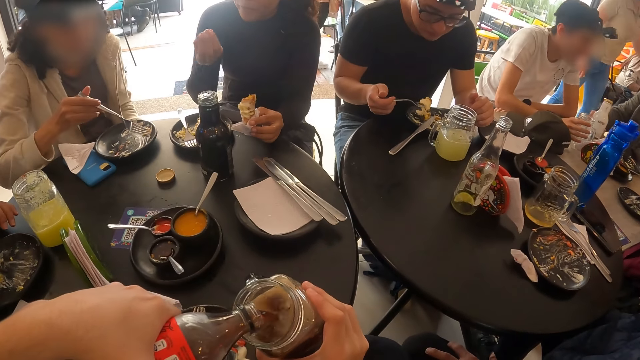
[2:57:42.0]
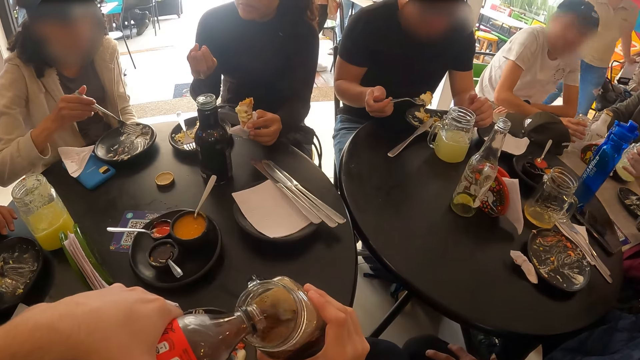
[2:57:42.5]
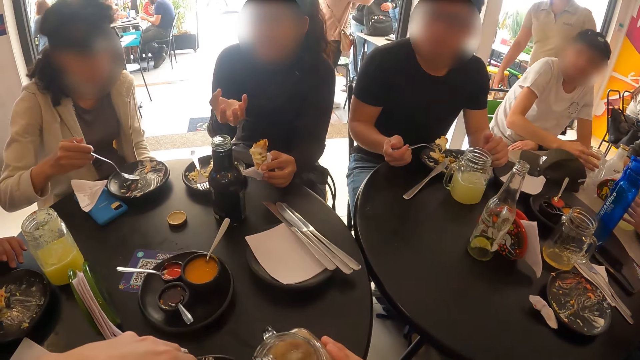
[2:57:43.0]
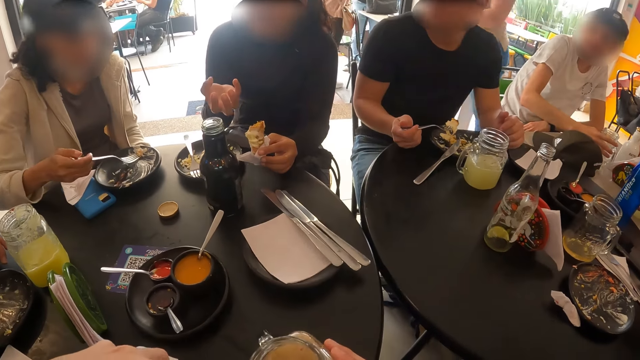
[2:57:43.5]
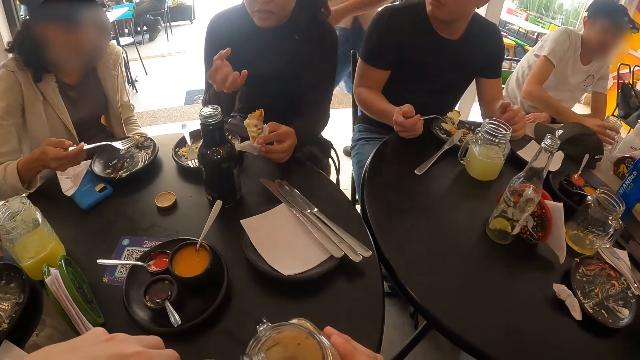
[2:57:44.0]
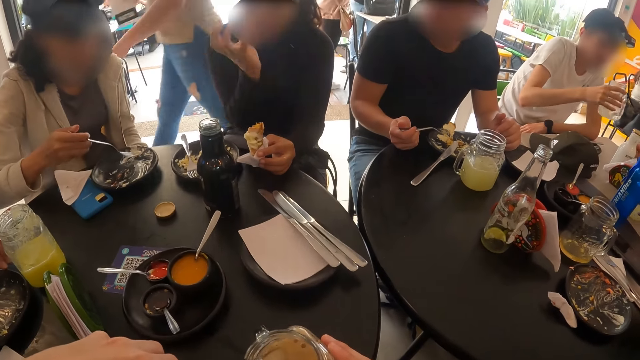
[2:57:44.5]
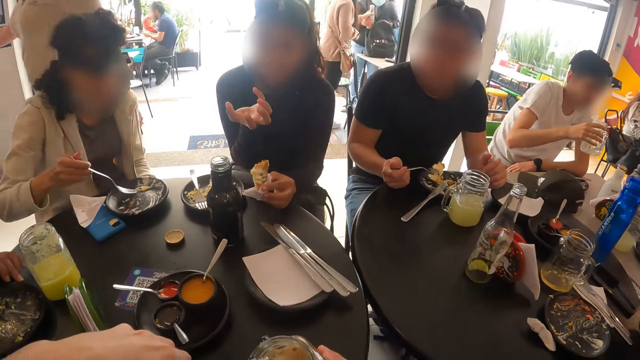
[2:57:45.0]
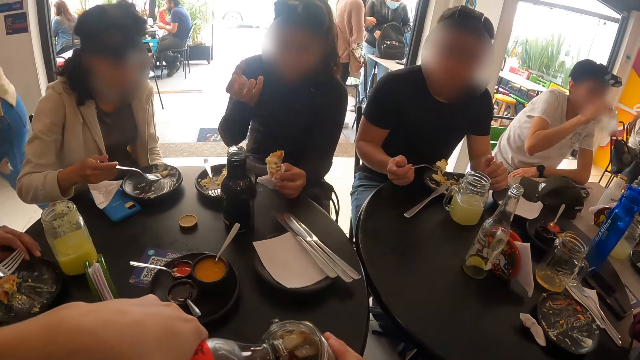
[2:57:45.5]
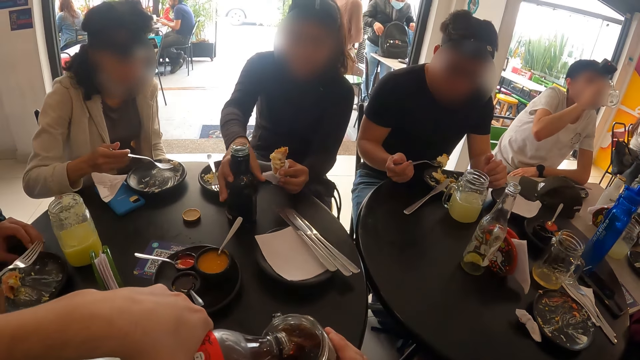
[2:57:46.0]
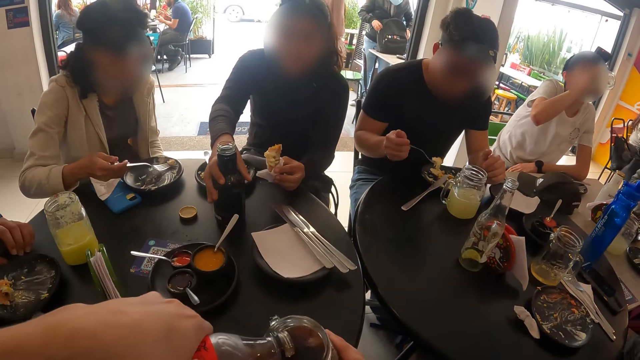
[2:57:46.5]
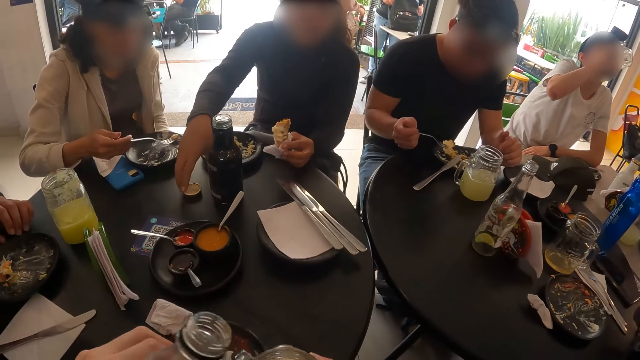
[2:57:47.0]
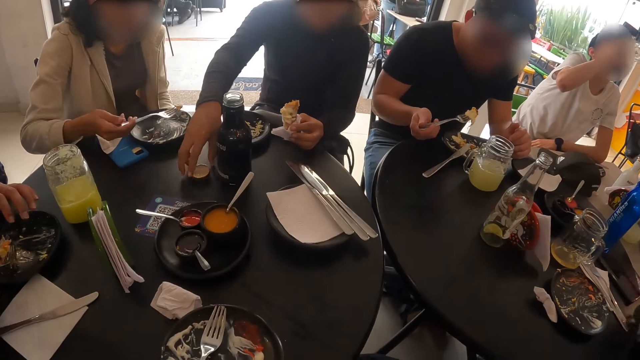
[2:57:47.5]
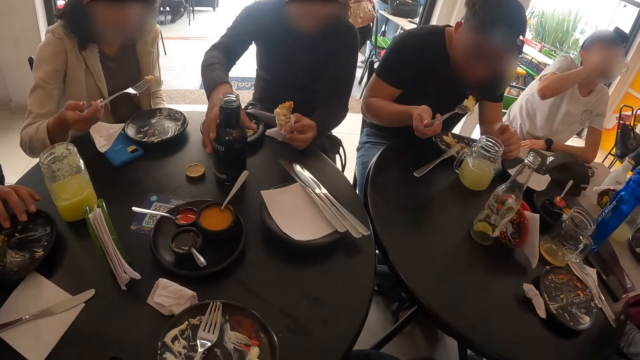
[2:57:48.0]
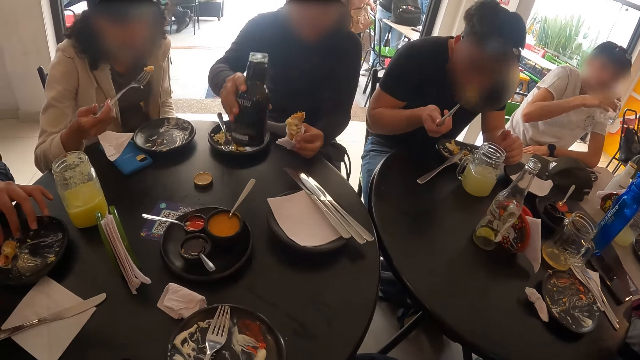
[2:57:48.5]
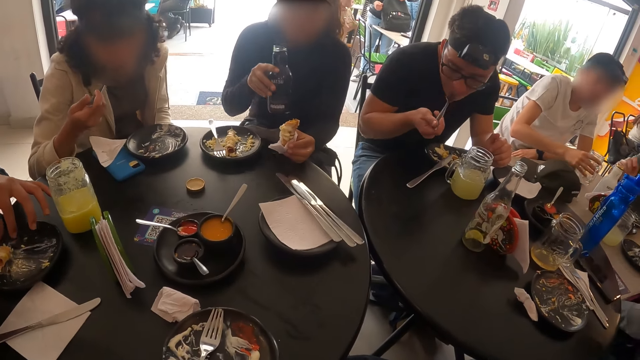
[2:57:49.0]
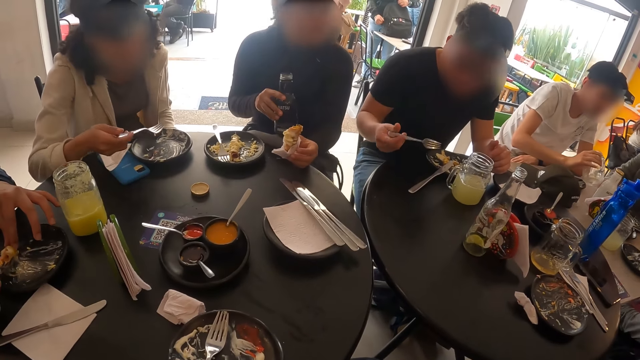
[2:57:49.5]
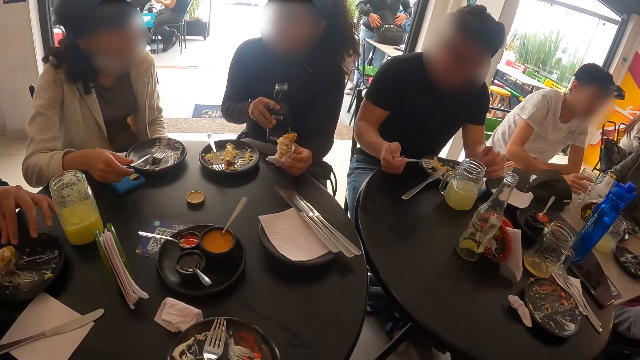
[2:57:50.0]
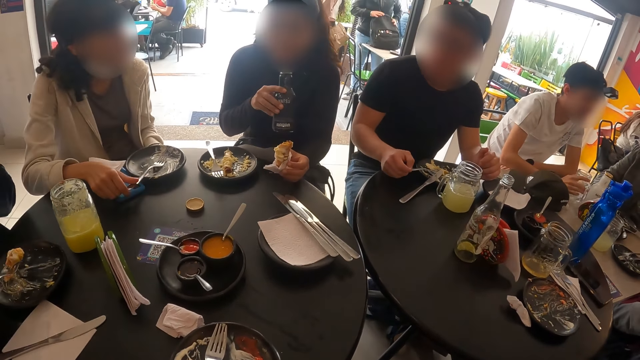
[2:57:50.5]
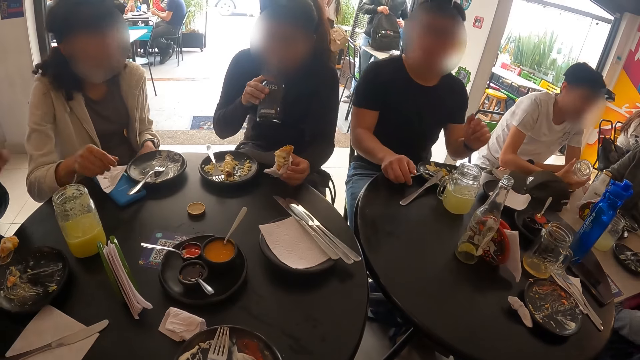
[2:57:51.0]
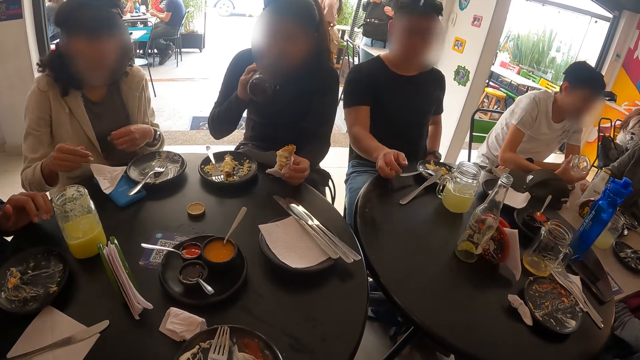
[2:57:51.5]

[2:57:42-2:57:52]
A man places the bottle in his right hand on the table. A woman gathers the salad in the plate on the table with the fork in her right hand. Another woman places the jar of lemonade in her left hand on the table. The first woman scoops salad from the plate on the table with the fork in her right hand. Another man picks the jar of lemonade from the table with his right hand and drinks from the jar of lemonade in his right hand. A third man moves the plate on the table with his left hand. A third woman picks the bottle from the table with her right hand. The camera wearer places the mug on the table. A fourth man eats the salad on the fork in his right hand. The third man pushes the fish in the plate on the fork in his right hand with his left hand. The first woman eats the salad on the fork in her right hand and places the fork in her right hand on the plate on the table. The fourth man places the fork in his right hand on the plate on the table. The third woman drinks from the bottle in her right hand.

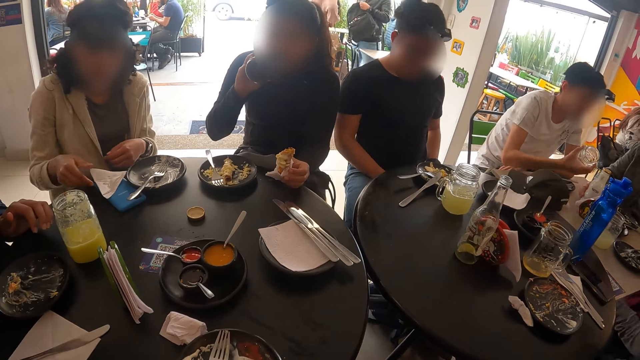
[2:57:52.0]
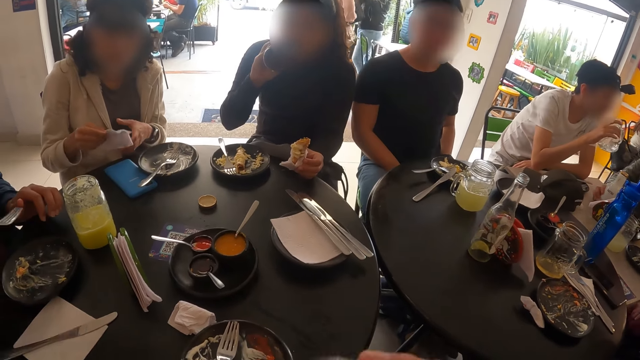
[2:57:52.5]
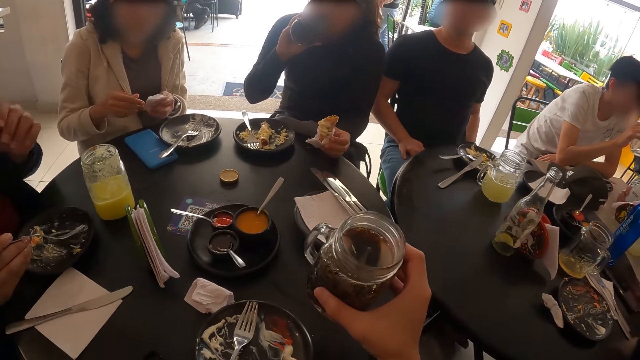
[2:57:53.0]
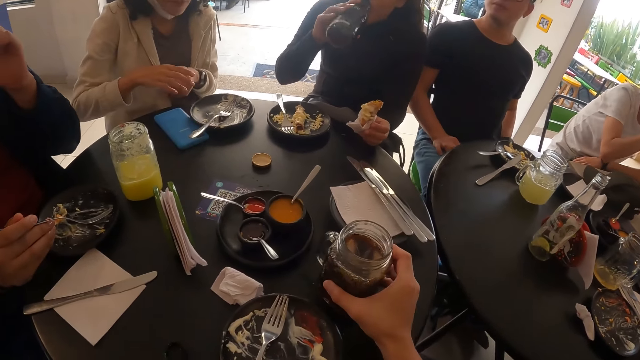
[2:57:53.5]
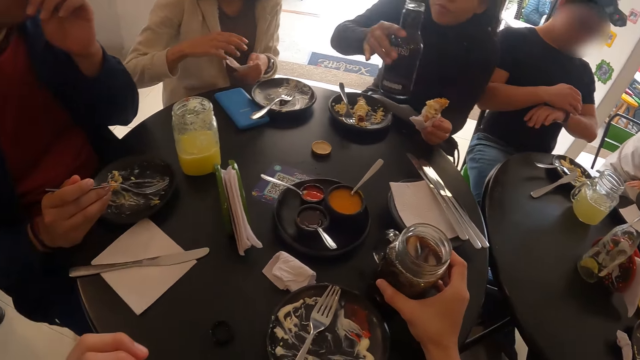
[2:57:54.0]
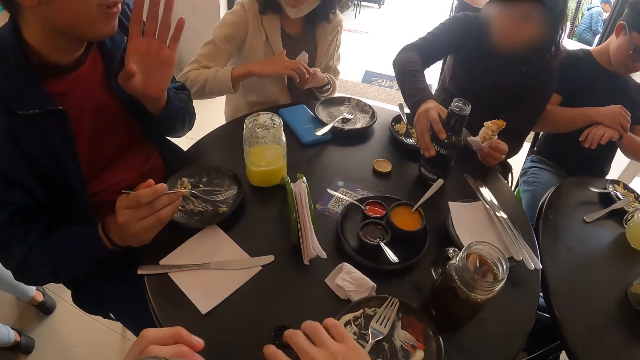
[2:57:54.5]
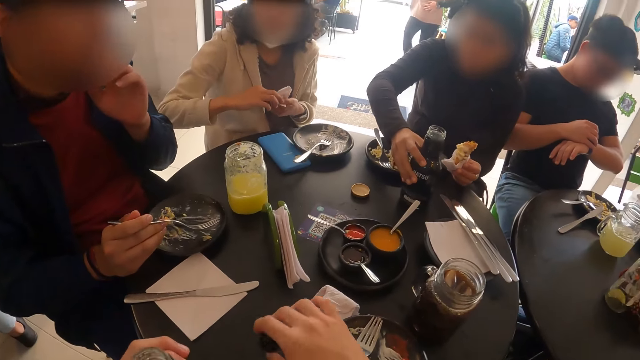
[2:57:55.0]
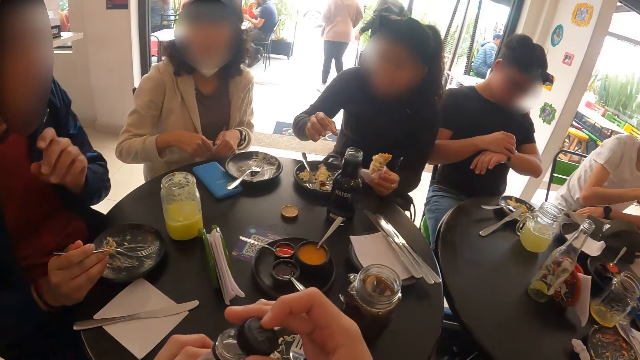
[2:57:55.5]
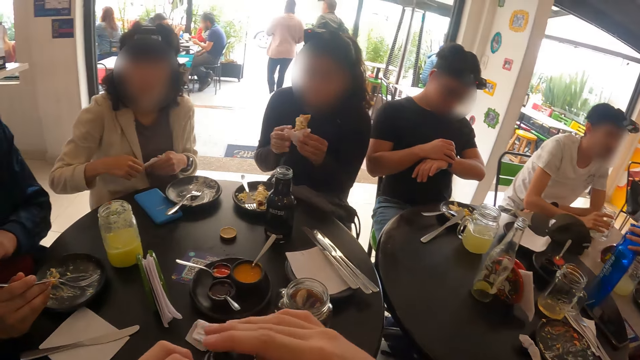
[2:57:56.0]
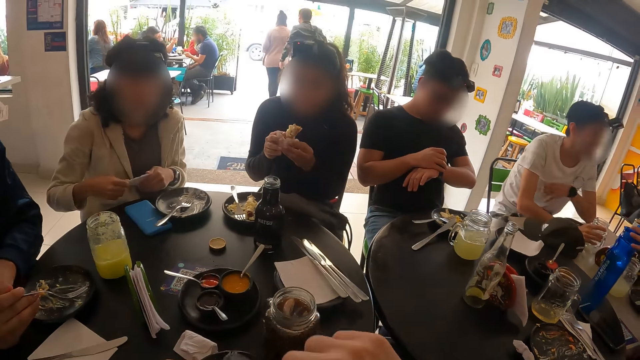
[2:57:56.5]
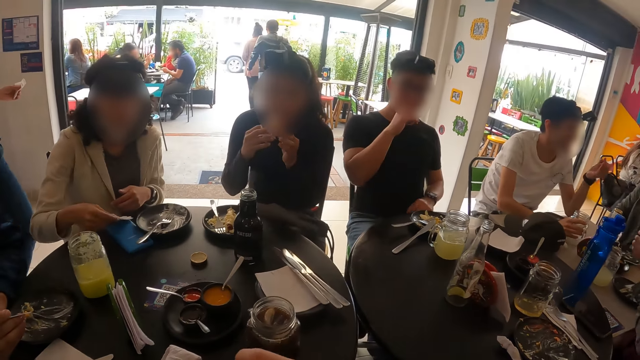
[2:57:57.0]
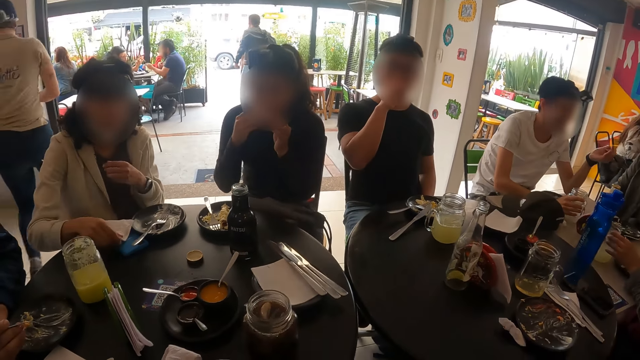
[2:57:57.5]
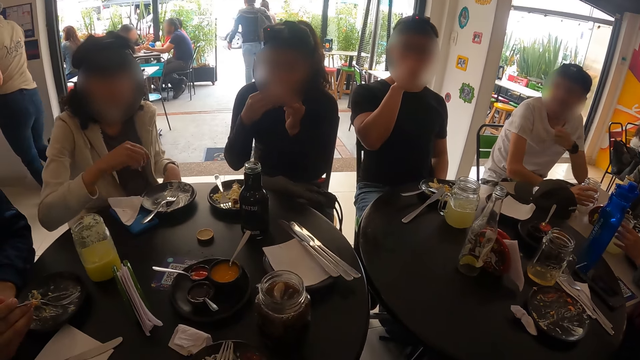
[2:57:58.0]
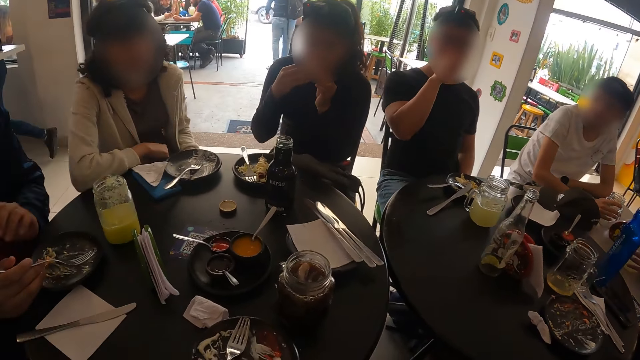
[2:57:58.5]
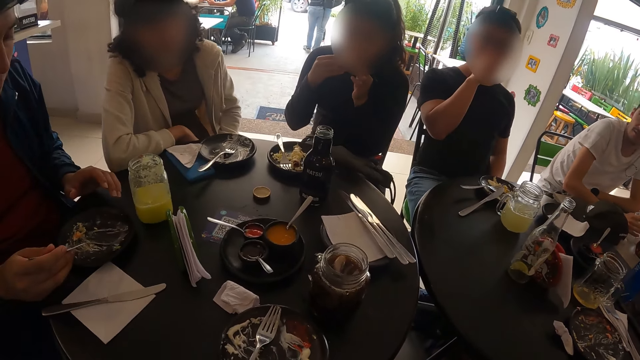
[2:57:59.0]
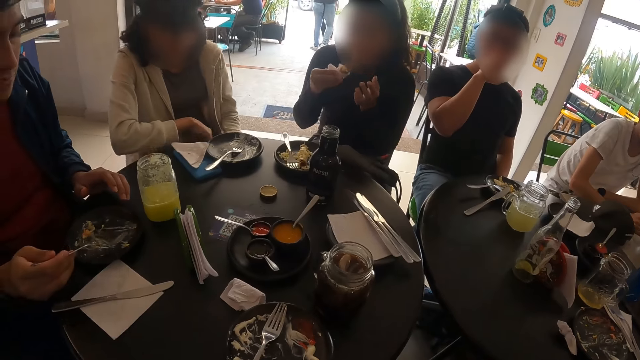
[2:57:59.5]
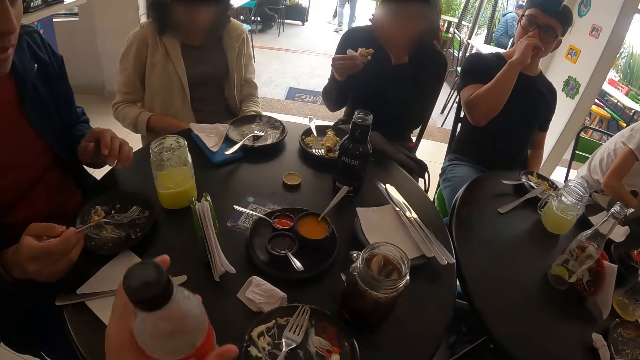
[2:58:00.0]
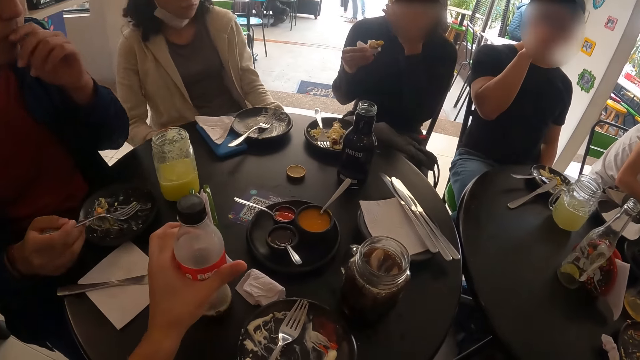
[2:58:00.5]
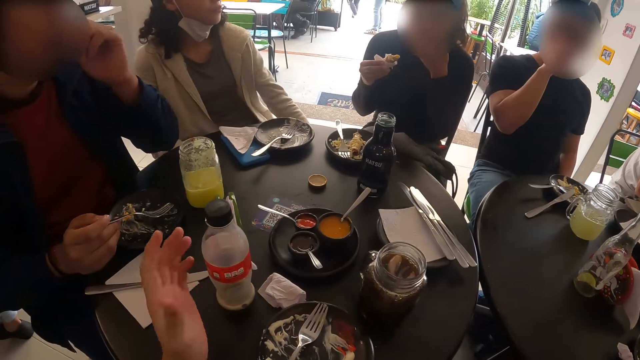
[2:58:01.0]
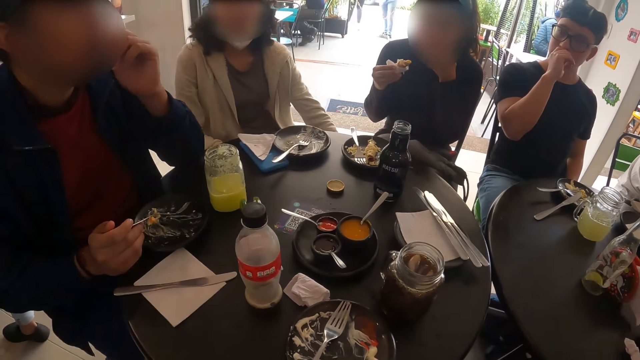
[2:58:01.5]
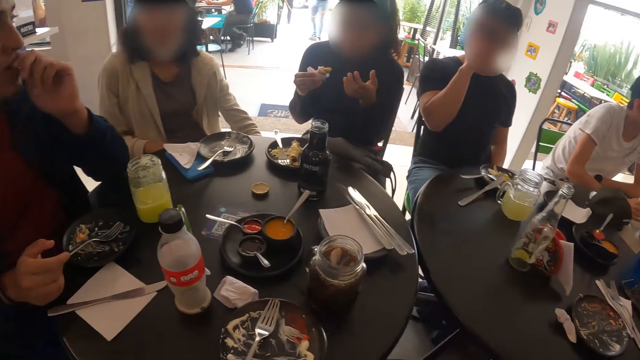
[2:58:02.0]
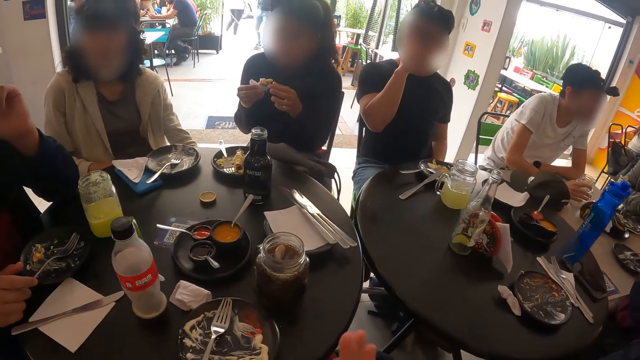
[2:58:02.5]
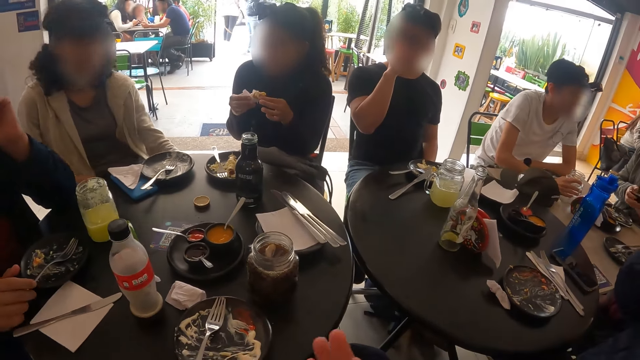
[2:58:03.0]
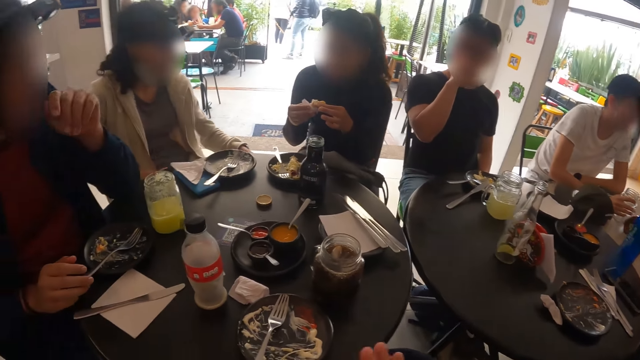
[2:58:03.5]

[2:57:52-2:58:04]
A woman picks the serviette tissue on the table with her right hand and passes the serviette tissue in her right hand to her left hand. The camera wearer places the cup in her right hand on the table. The woman cleans her right hand with the serviette tissue in her left hand. A man touches the watch on his left hand with his right hand. Another woman places the bottle in her right hand on the table. The camera wearer picks a cap of the soda bottle from the table with her right hand. She covers the soda bottle in her left hand with the cap in her right hand. The second woman holds the fish wrapped in serviette tissue with both hands and eats the fish wrapped in serviette tissue in her hands. The first woman places the serviette tissue in her right hand on the table. Another man places the jar of lemonade in his right hand on the table. A third man scrapes the plate on the table with the fork in his right hand. The camera wearer places the soda bottle in her left hand on the table.
